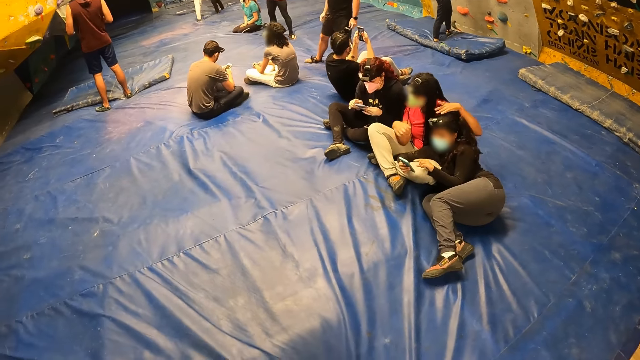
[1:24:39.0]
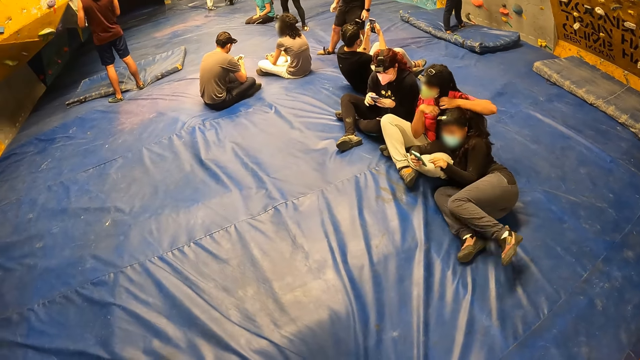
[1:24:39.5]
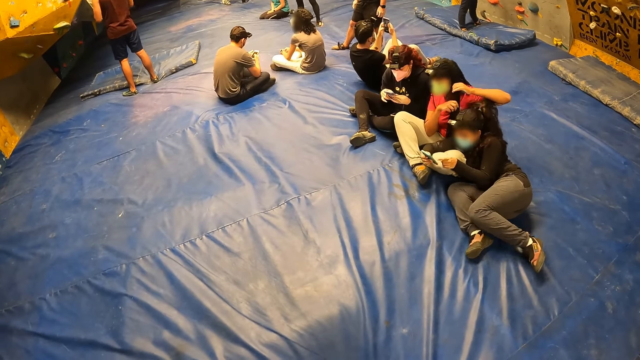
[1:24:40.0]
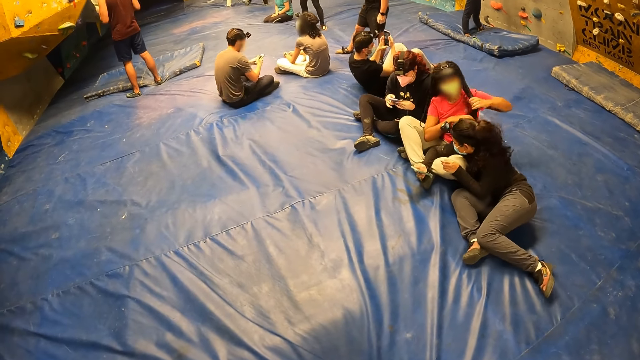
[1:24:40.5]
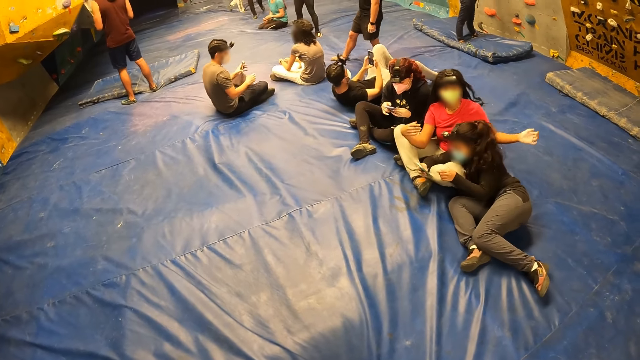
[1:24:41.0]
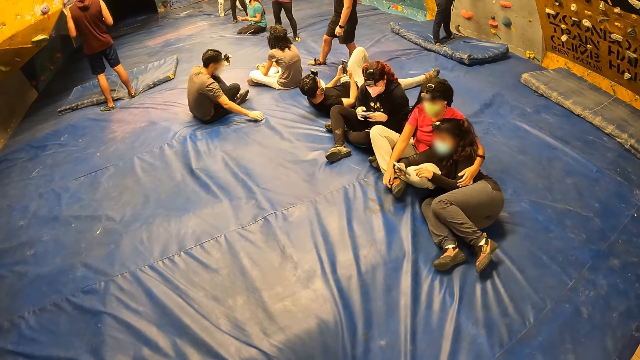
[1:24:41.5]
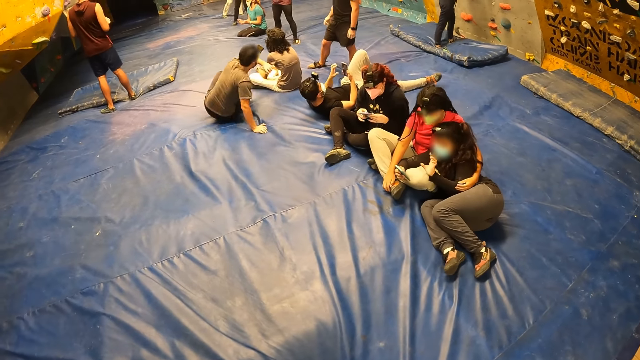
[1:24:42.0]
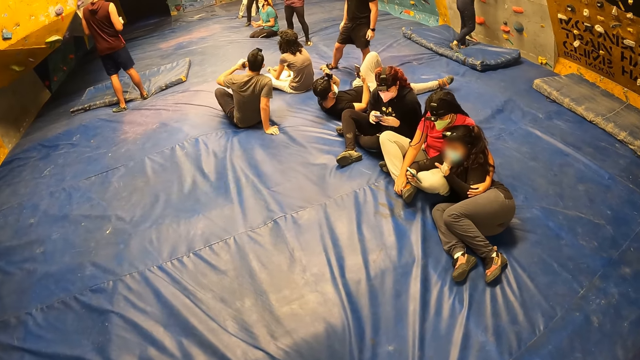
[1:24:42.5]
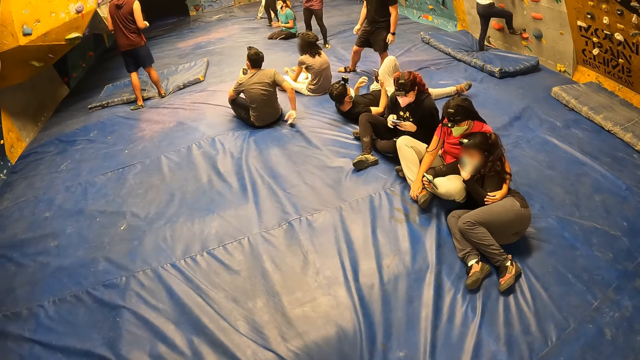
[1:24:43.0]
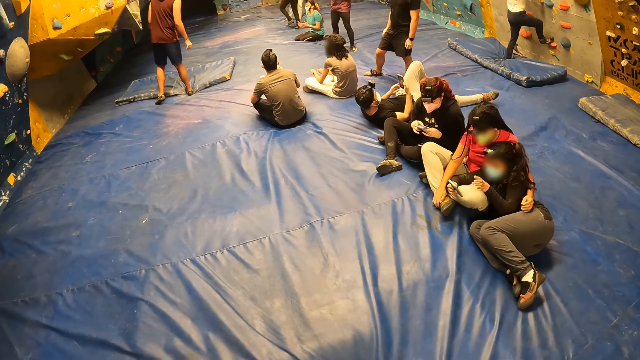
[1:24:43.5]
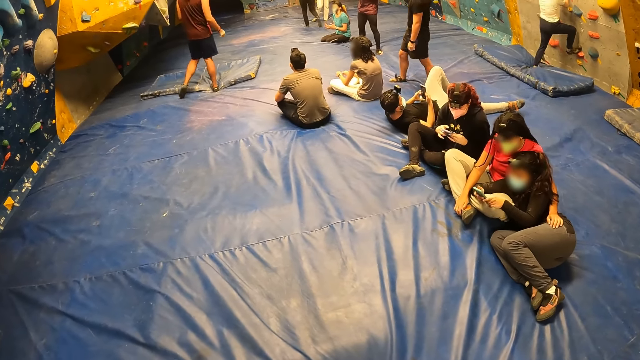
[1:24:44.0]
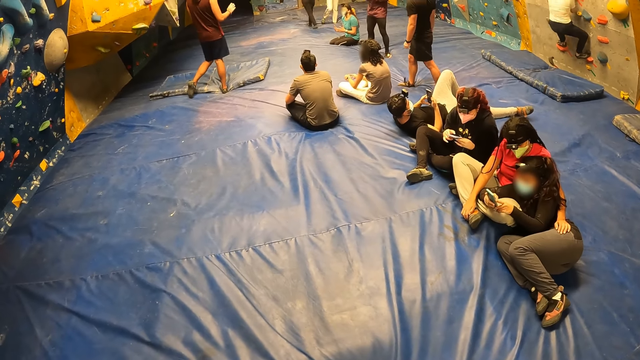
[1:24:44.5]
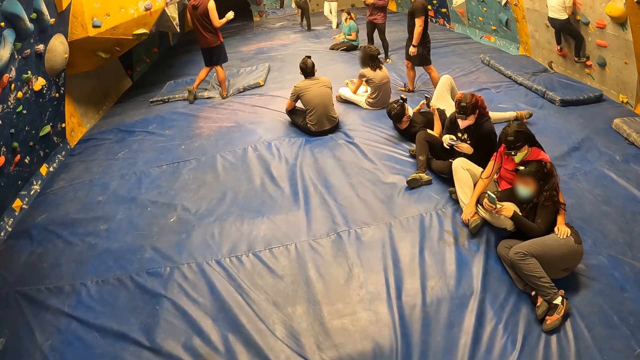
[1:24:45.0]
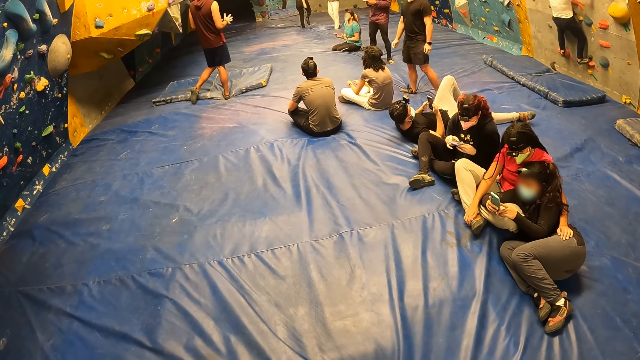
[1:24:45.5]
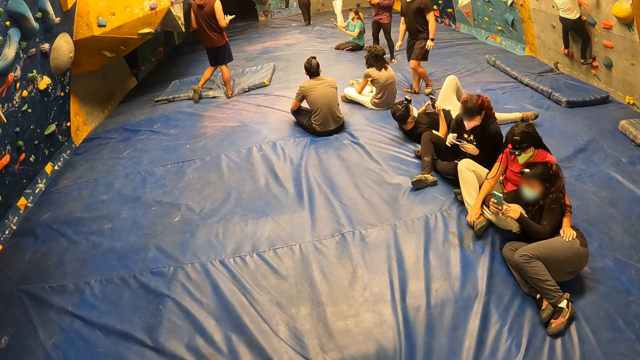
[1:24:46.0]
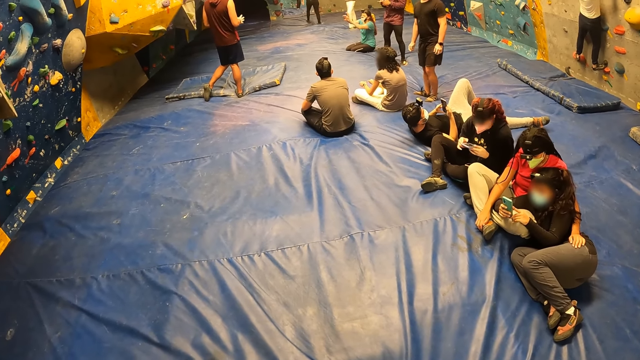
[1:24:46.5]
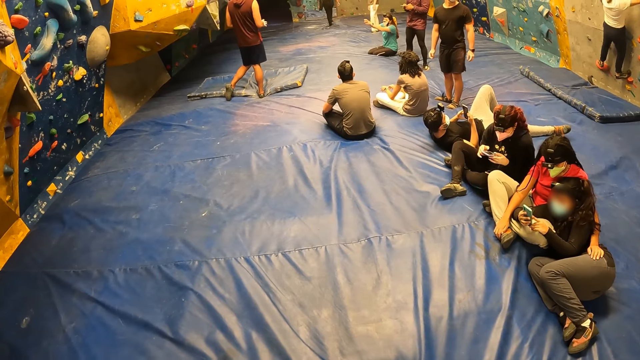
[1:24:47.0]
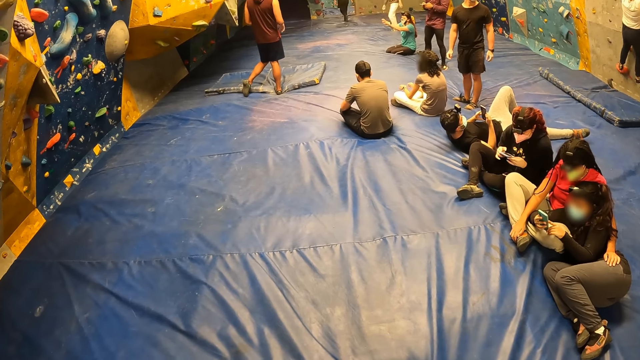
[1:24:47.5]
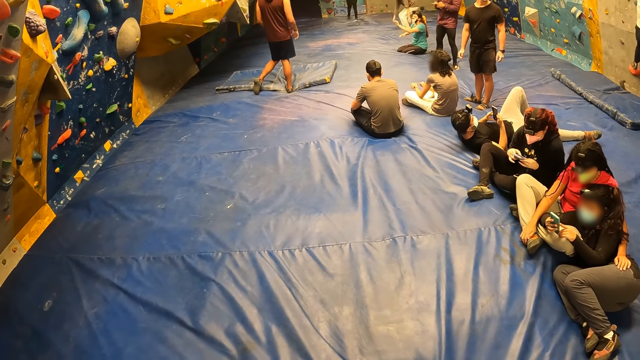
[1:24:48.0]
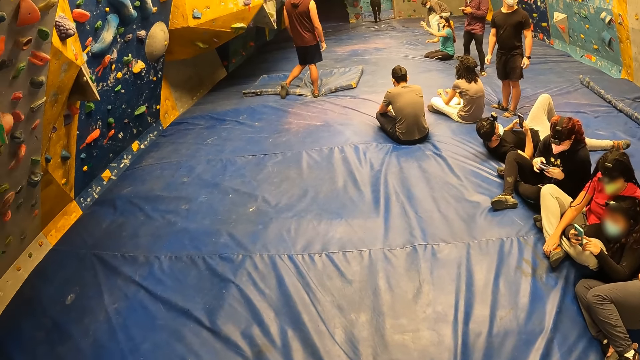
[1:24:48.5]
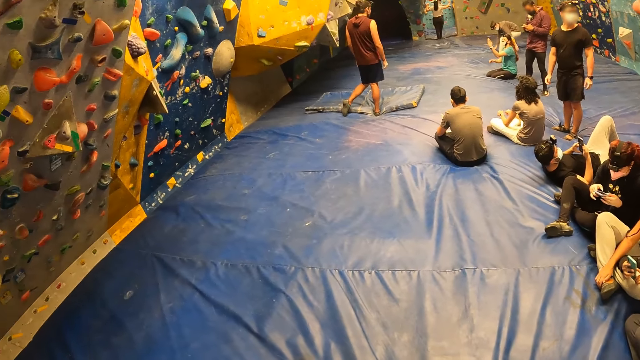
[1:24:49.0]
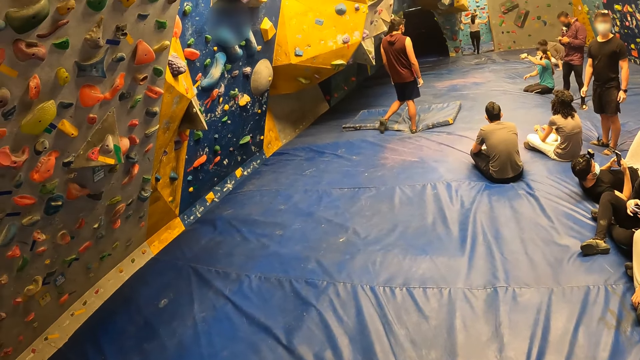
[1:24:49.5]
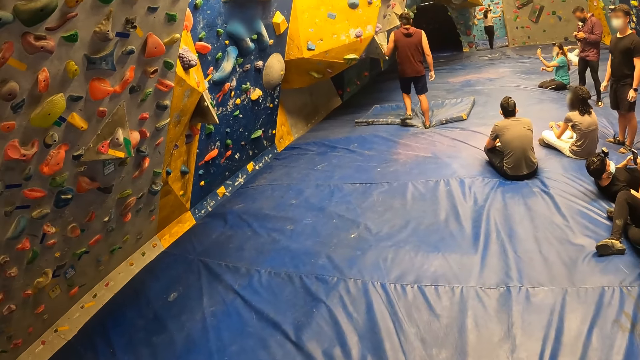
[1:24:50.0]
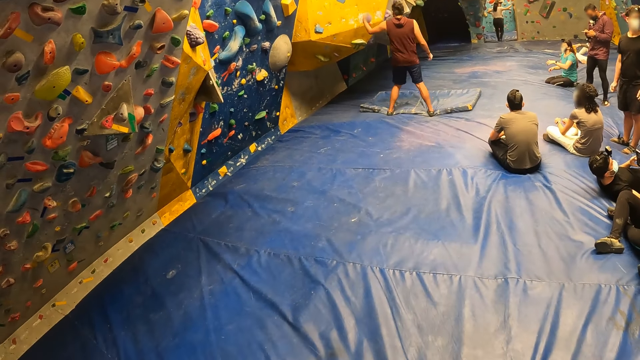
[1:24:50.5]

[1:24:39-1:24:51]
A woman adjusts her hair with both hands. The woman cuddles another woman. The other woman operates the phone with both hands.

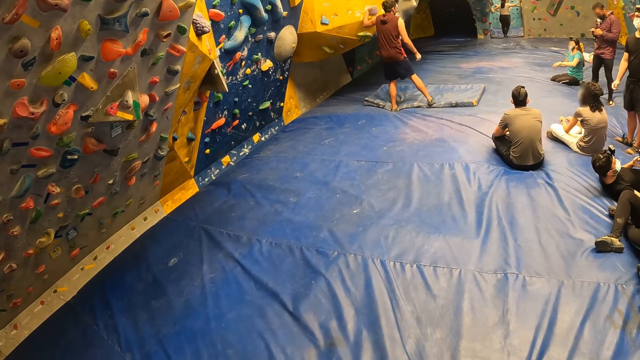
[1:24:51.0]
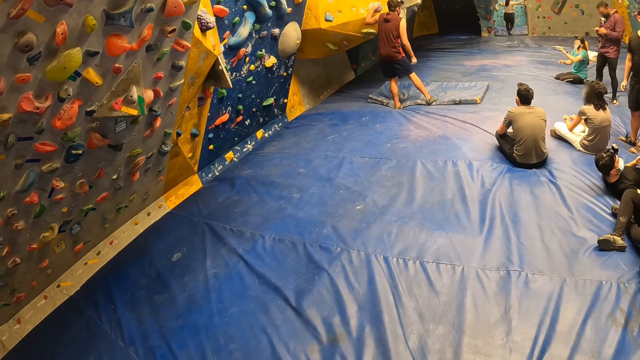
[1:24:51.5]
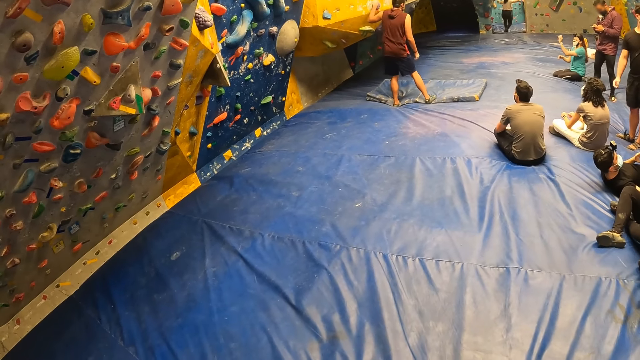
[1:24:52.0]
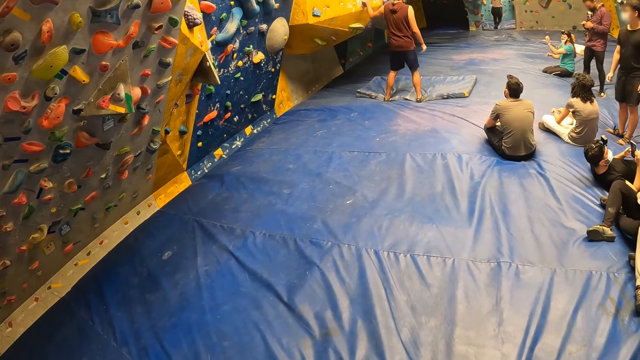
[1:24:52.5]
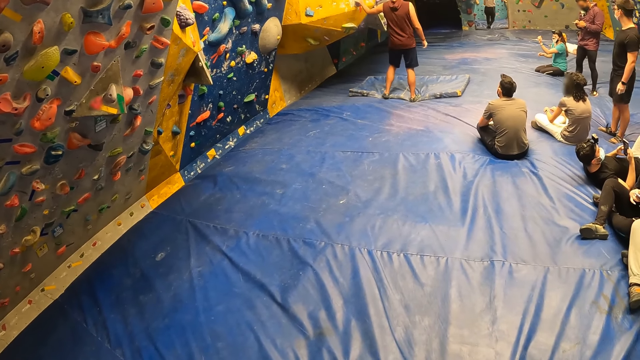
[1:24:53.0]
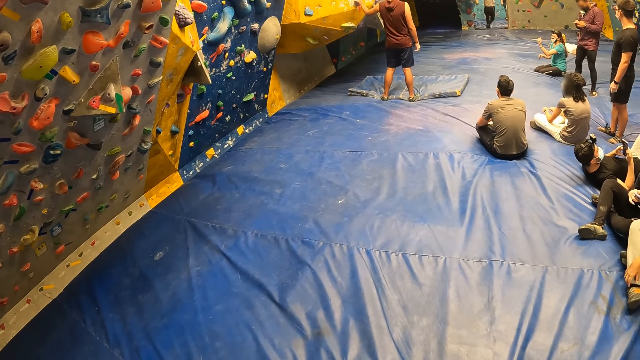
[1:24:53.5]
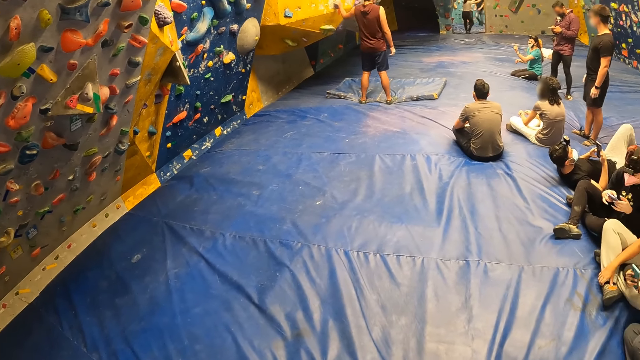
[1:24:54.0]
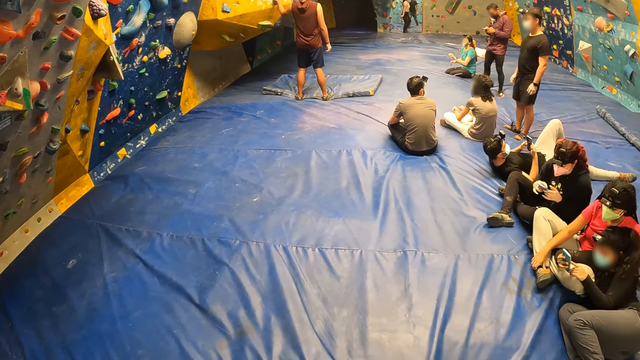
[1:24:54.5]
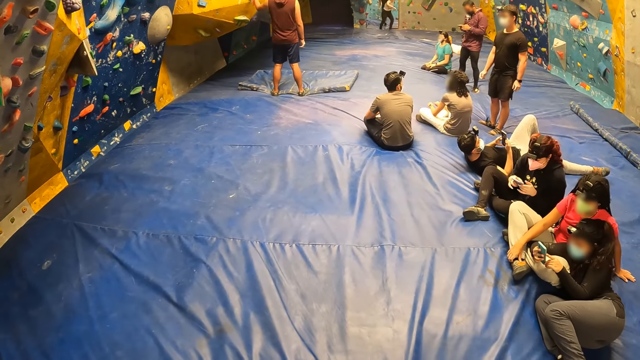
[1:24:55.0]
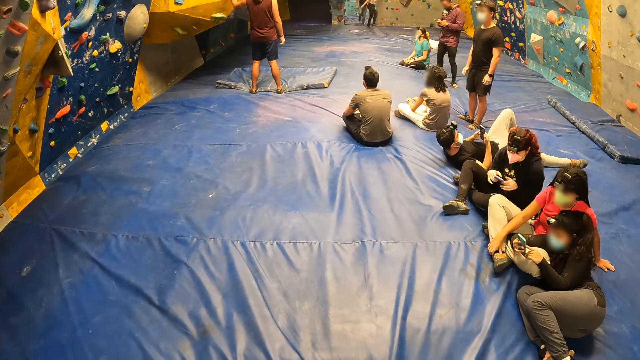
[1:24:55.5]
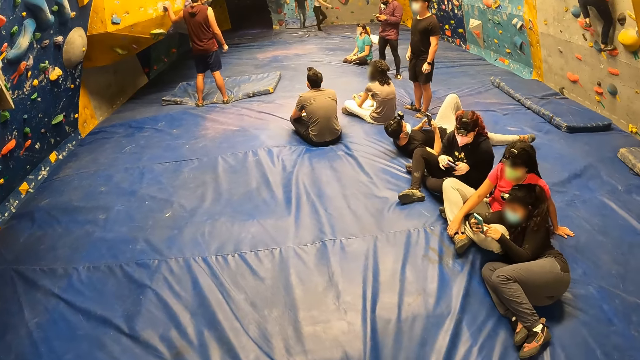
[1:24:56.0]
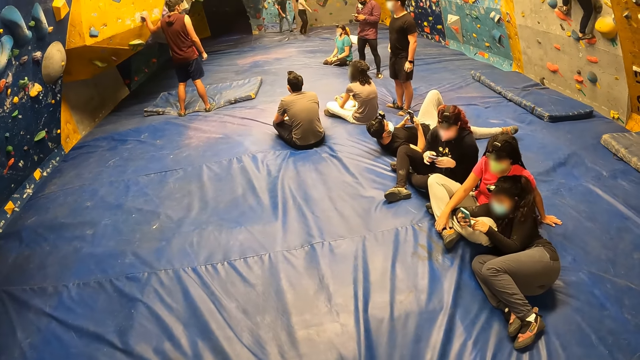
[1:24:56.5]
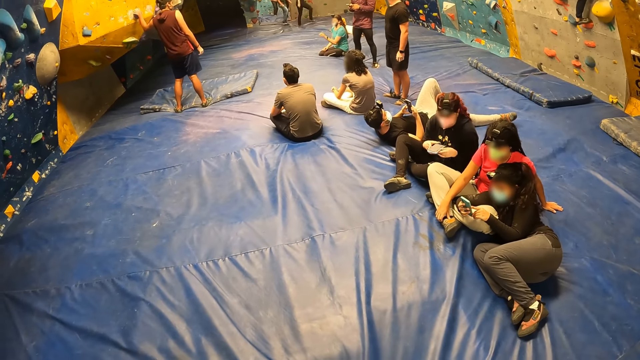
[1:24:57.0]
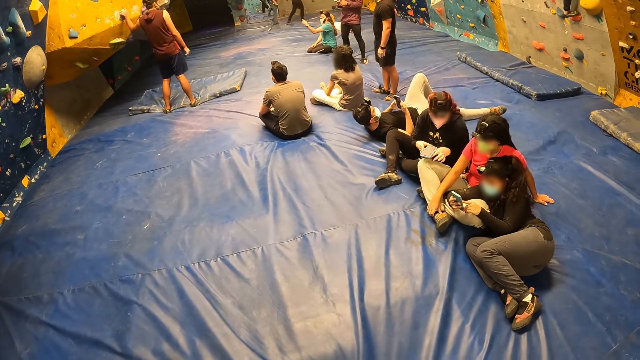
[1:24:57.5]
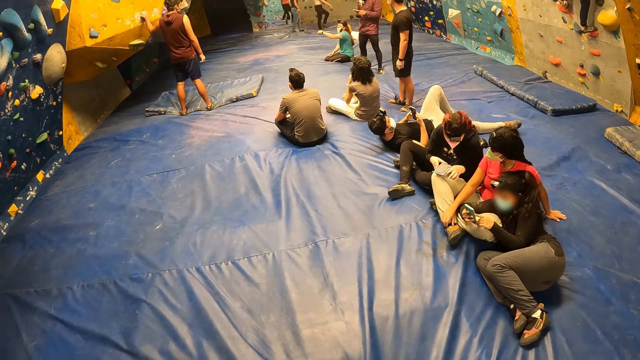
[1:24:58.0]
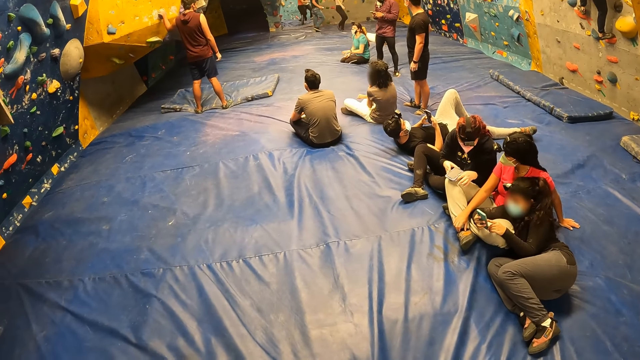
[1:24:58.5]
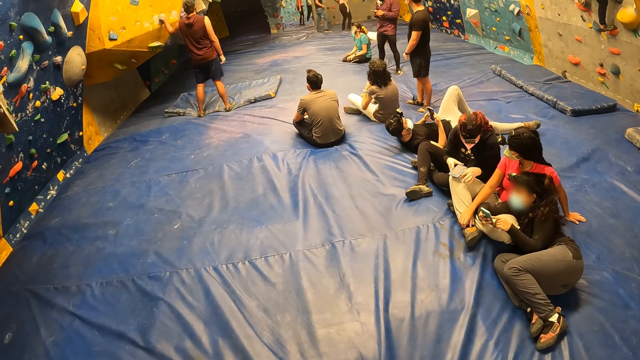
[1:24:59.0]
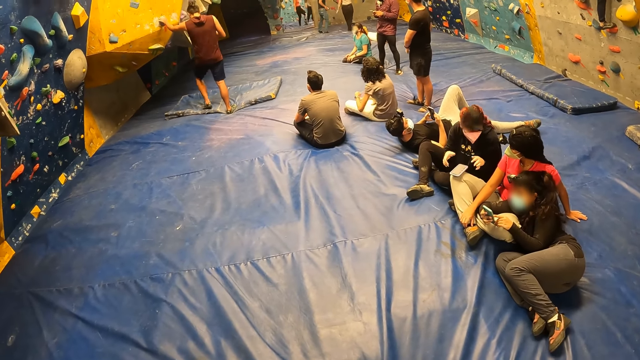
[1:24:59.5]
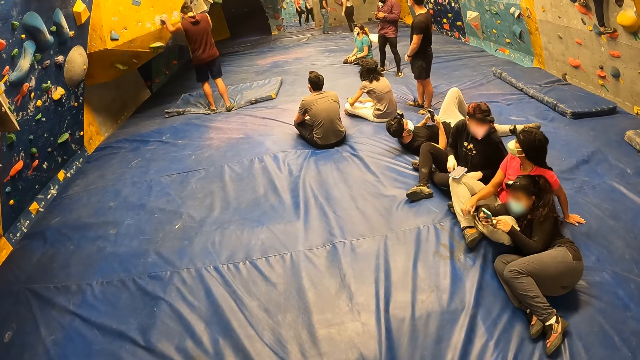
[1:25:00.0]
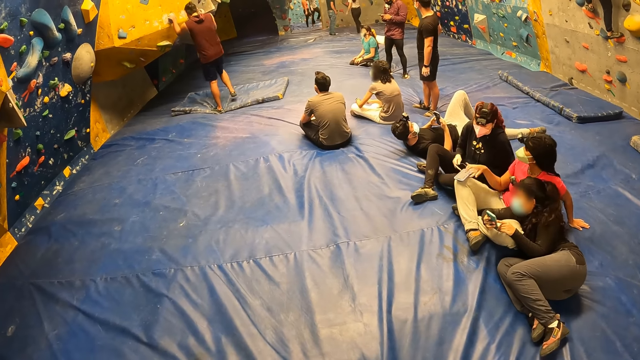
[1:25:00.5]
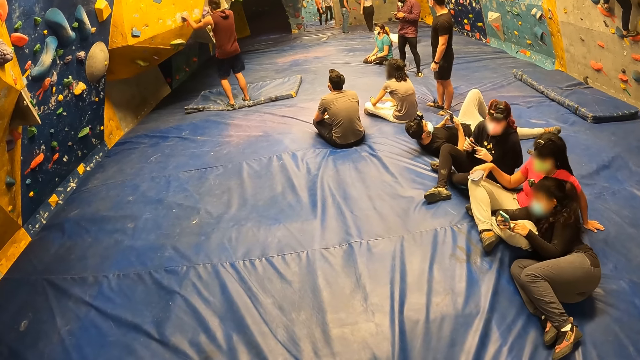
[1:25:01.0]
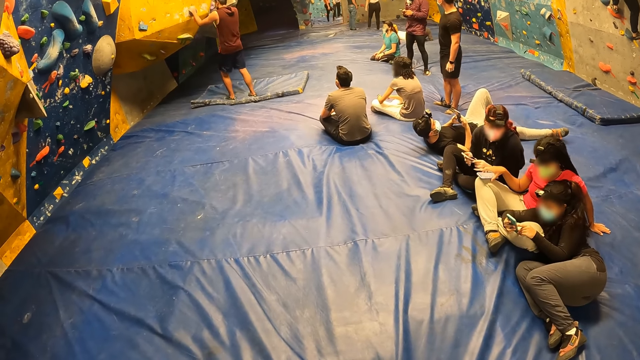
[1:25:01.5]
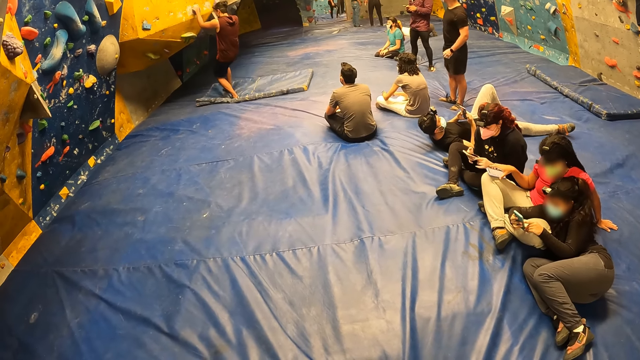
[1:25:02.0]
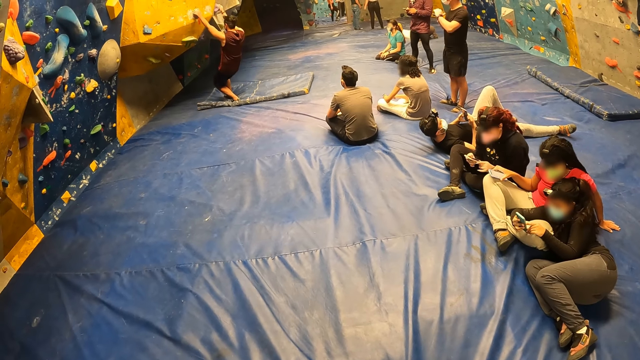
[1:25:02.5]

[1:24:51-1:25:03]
A woman drops the phone on another woman's right leg. The first woman holds the phone in both hands. A third woman adjusts the phone on her right leg with her right hand. A man climbs the climbing wall with both hands.
